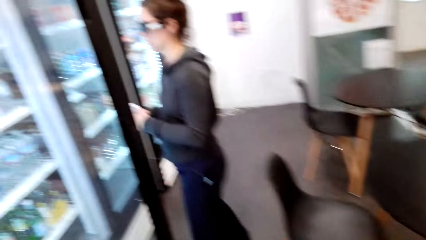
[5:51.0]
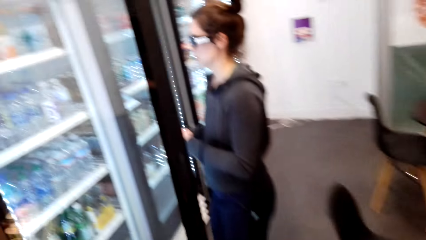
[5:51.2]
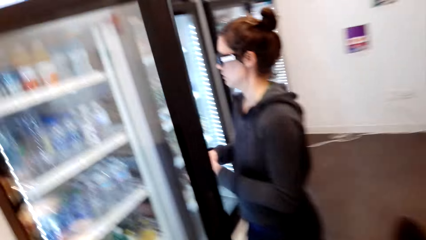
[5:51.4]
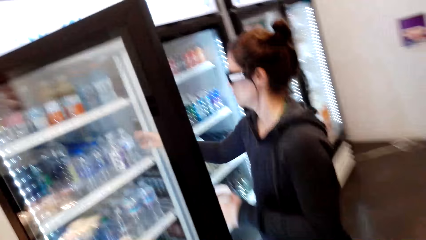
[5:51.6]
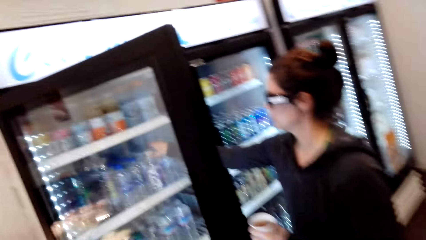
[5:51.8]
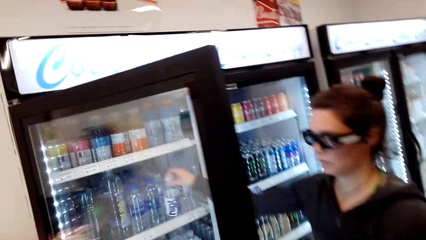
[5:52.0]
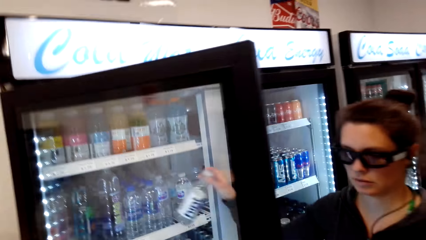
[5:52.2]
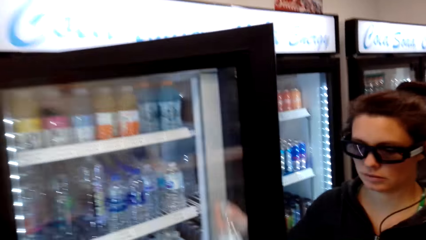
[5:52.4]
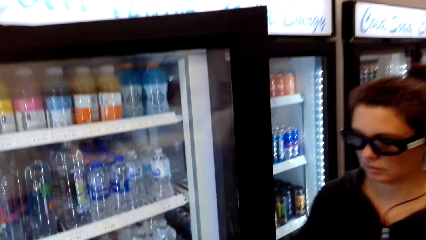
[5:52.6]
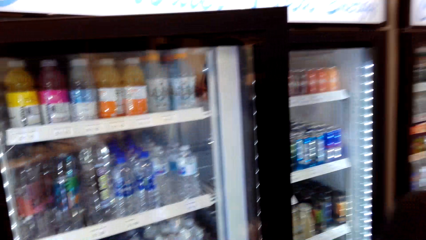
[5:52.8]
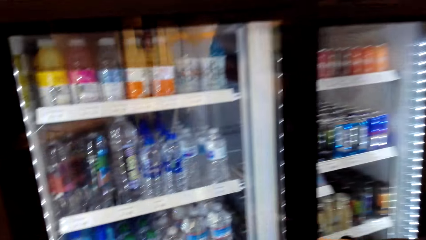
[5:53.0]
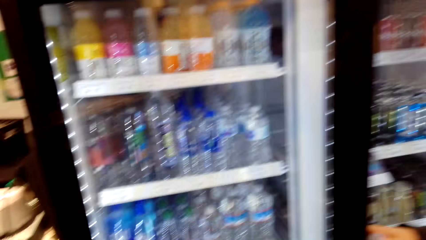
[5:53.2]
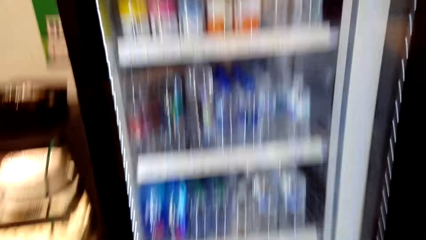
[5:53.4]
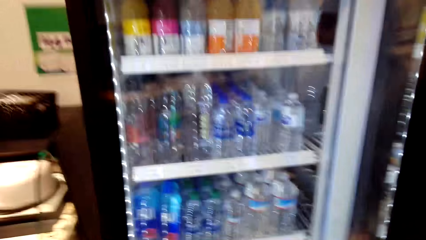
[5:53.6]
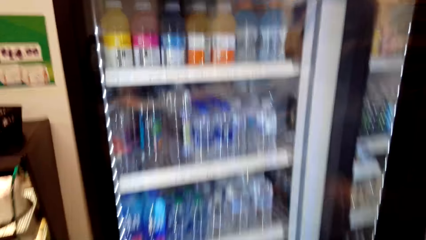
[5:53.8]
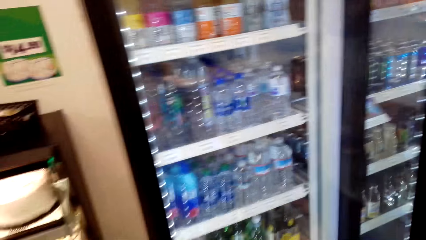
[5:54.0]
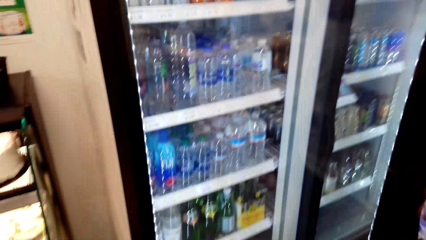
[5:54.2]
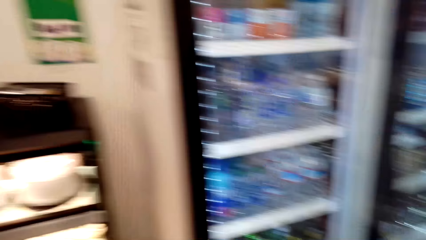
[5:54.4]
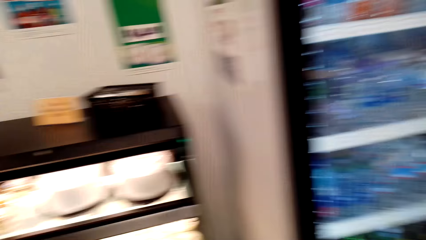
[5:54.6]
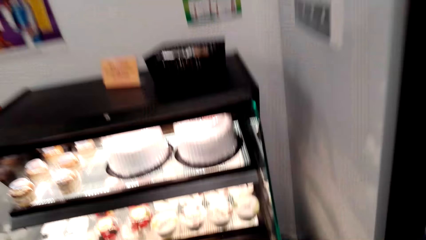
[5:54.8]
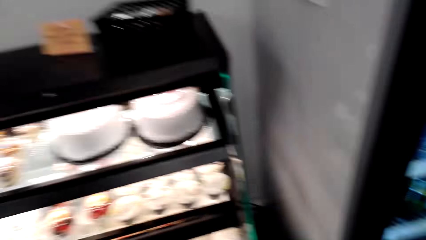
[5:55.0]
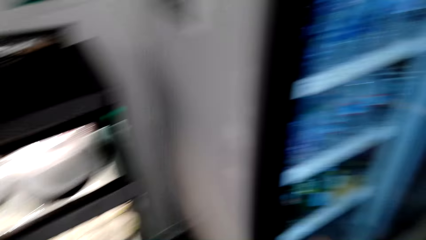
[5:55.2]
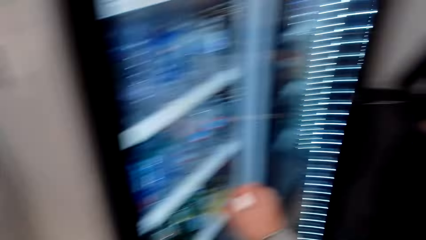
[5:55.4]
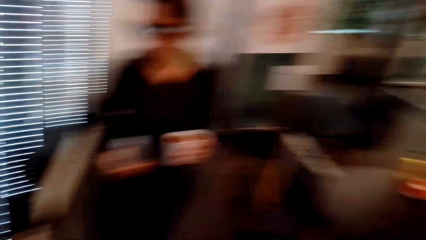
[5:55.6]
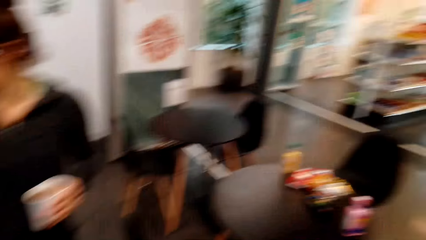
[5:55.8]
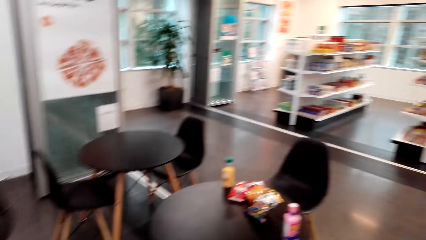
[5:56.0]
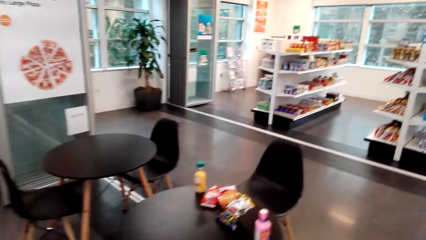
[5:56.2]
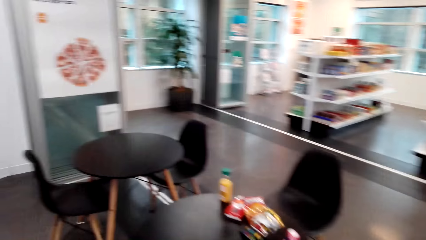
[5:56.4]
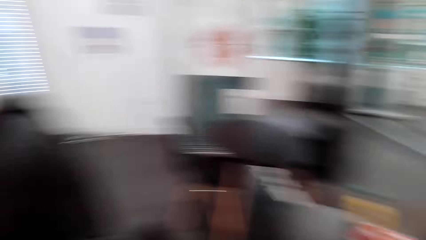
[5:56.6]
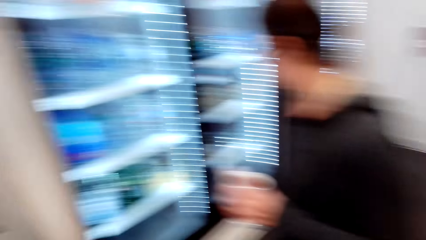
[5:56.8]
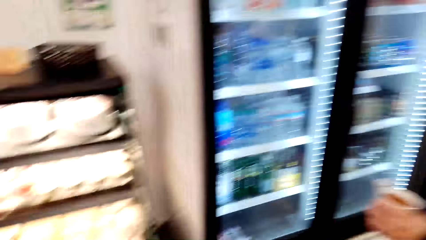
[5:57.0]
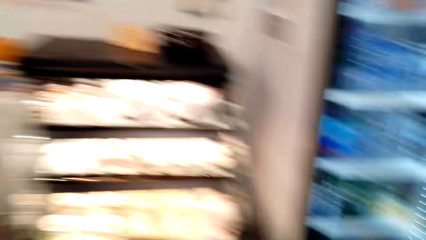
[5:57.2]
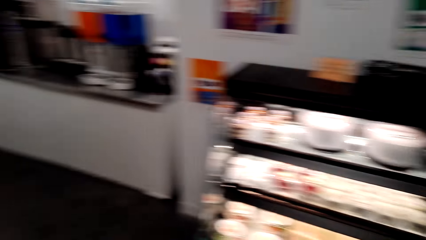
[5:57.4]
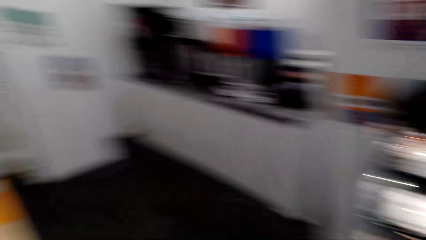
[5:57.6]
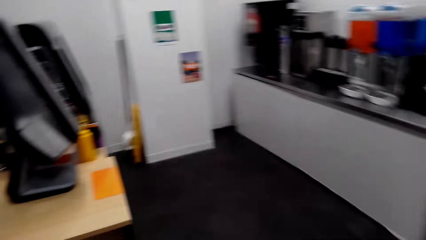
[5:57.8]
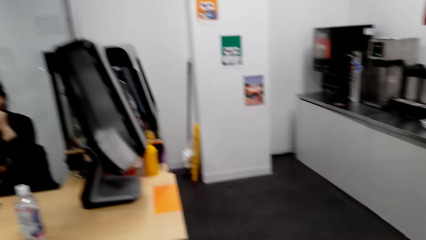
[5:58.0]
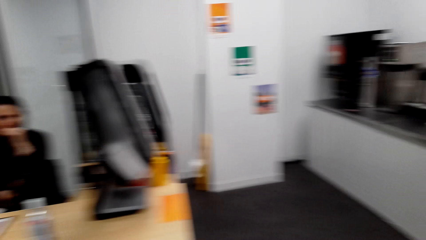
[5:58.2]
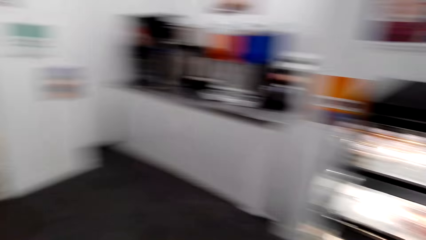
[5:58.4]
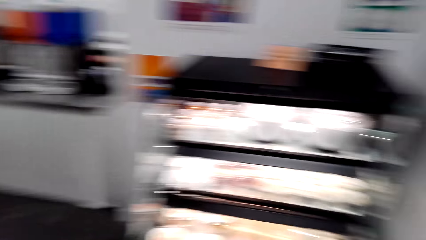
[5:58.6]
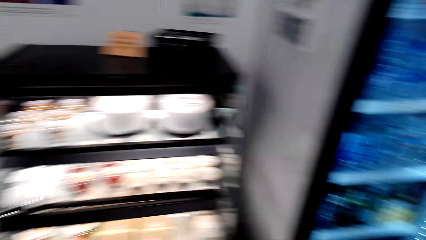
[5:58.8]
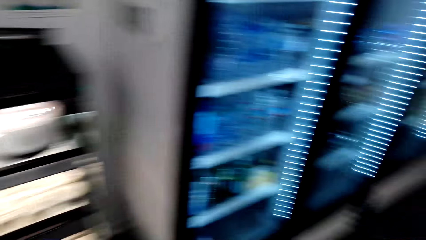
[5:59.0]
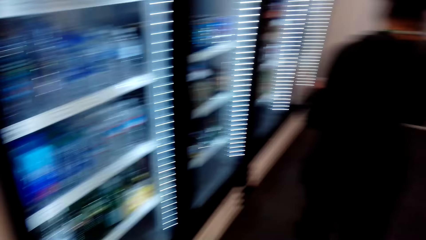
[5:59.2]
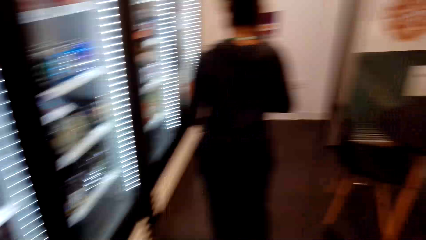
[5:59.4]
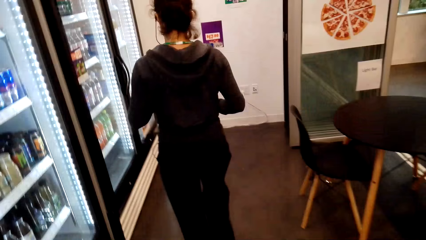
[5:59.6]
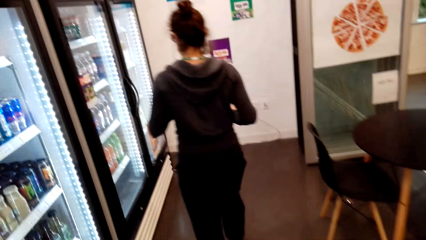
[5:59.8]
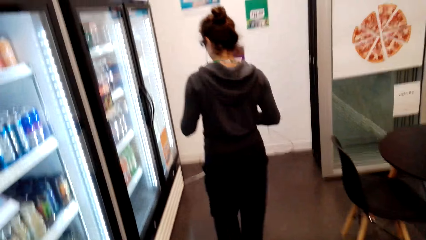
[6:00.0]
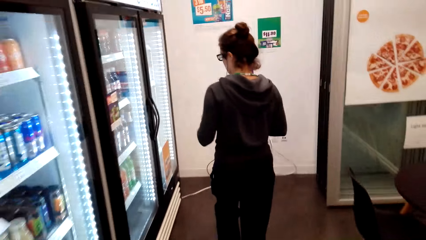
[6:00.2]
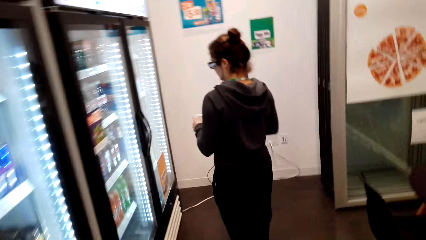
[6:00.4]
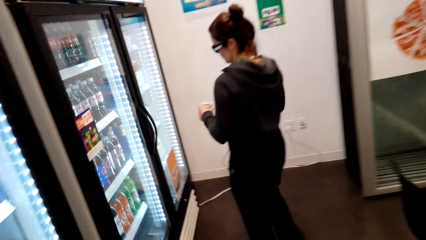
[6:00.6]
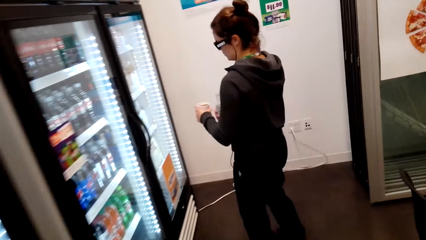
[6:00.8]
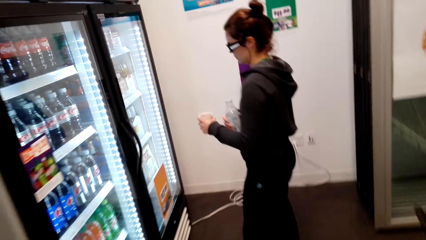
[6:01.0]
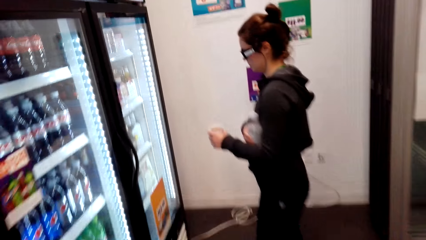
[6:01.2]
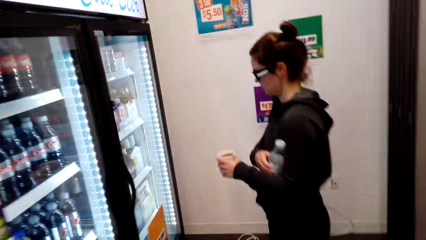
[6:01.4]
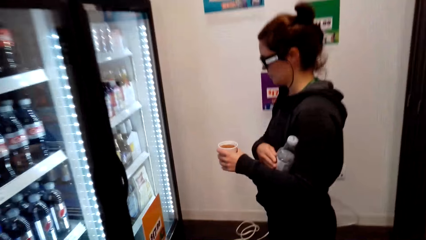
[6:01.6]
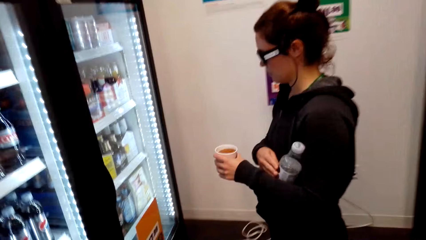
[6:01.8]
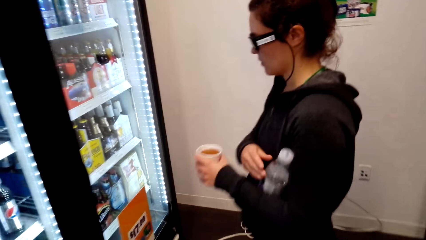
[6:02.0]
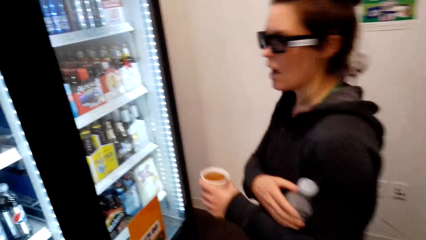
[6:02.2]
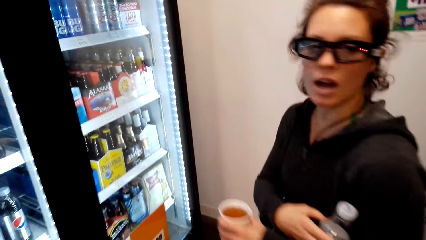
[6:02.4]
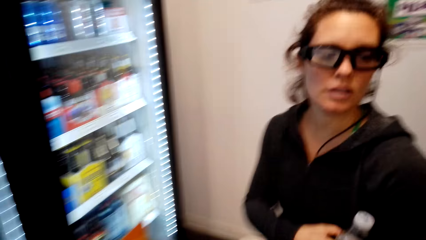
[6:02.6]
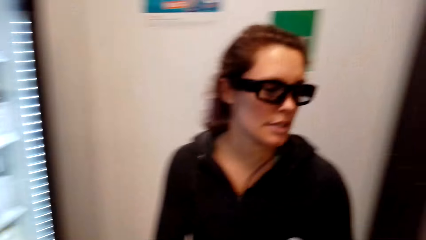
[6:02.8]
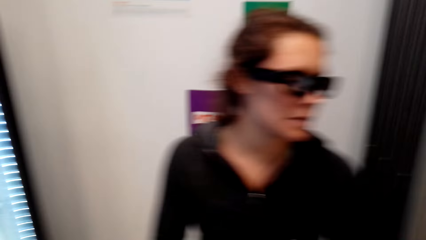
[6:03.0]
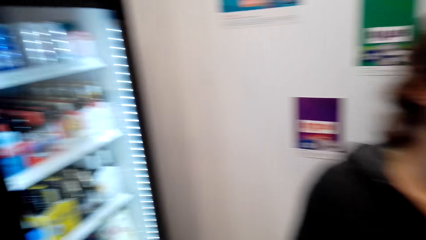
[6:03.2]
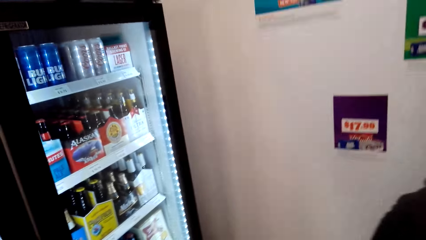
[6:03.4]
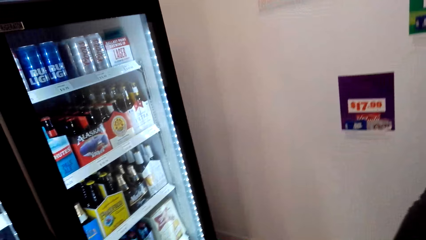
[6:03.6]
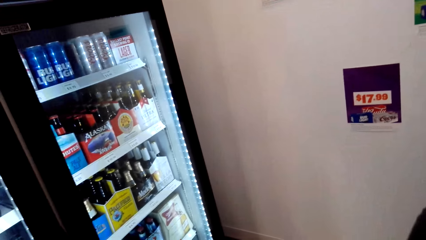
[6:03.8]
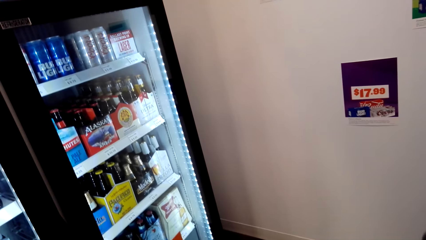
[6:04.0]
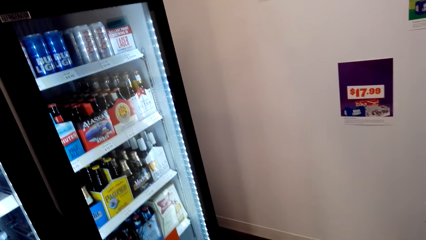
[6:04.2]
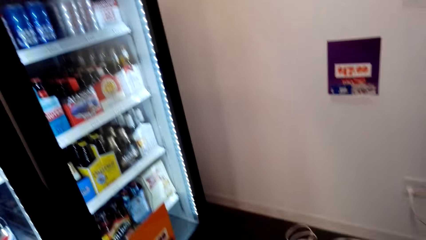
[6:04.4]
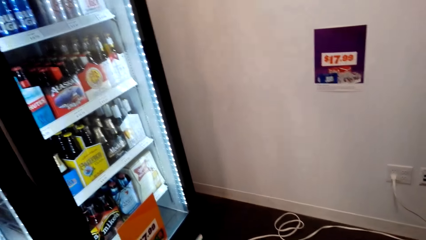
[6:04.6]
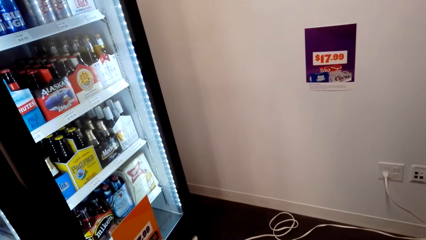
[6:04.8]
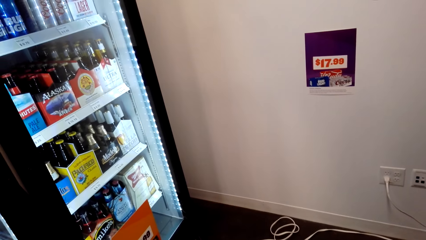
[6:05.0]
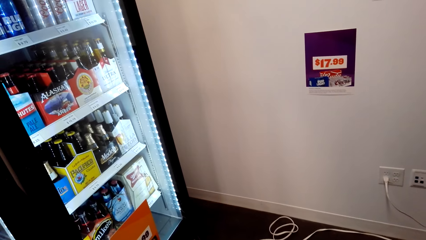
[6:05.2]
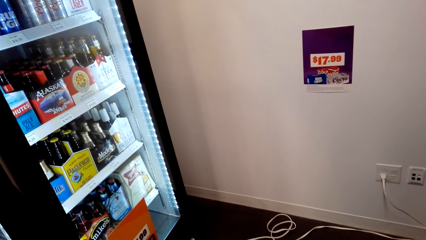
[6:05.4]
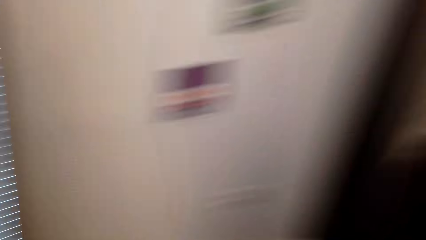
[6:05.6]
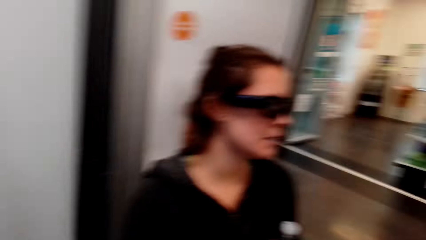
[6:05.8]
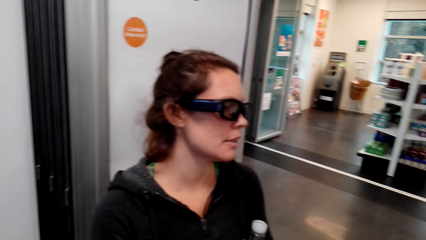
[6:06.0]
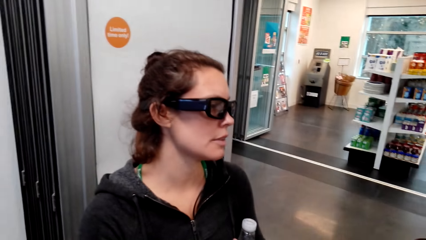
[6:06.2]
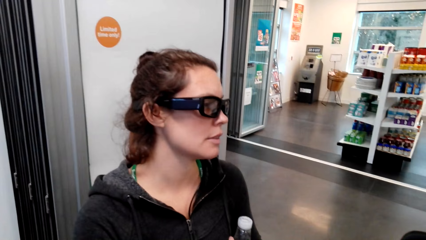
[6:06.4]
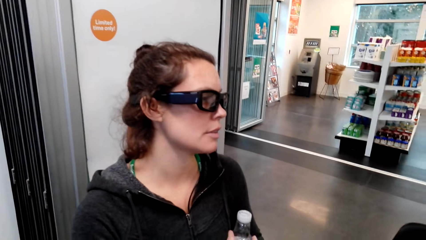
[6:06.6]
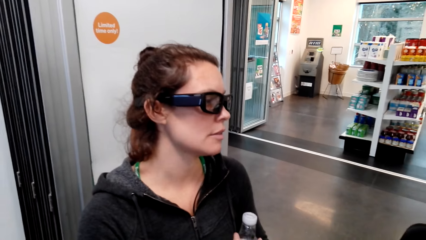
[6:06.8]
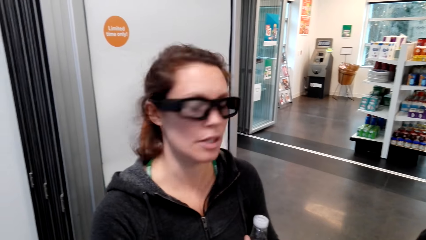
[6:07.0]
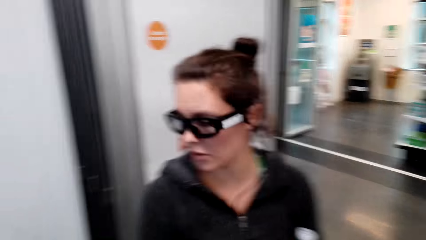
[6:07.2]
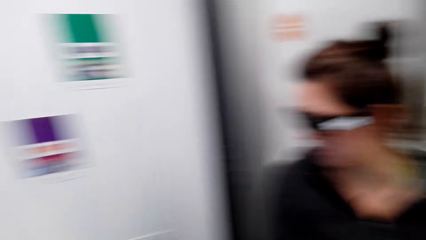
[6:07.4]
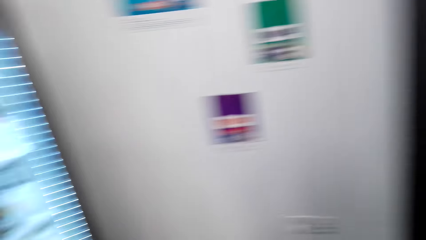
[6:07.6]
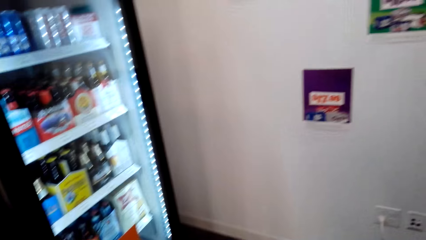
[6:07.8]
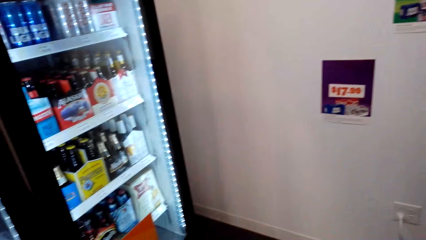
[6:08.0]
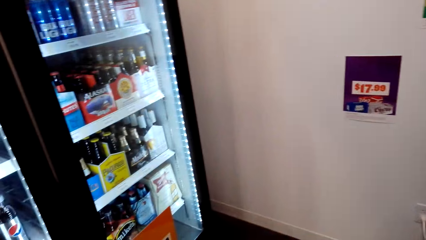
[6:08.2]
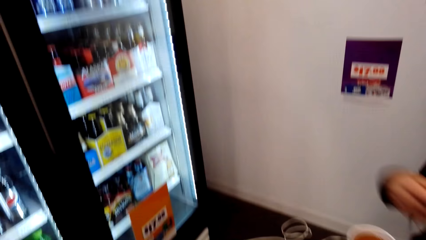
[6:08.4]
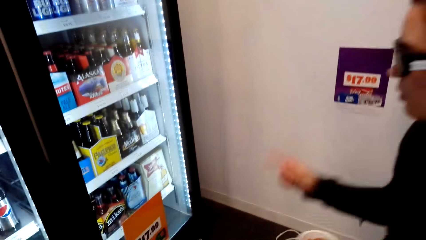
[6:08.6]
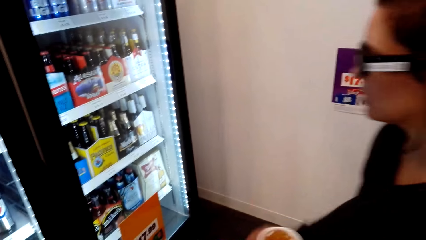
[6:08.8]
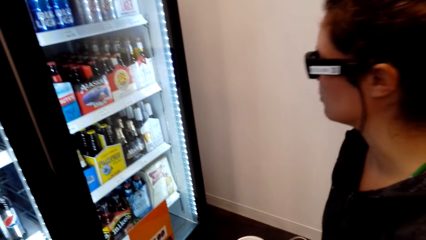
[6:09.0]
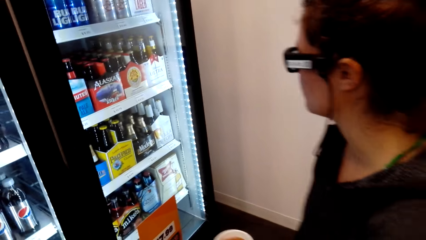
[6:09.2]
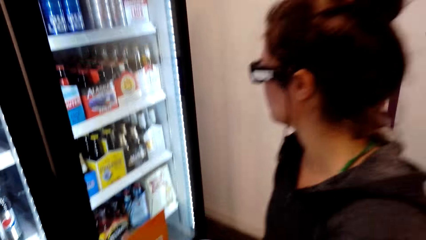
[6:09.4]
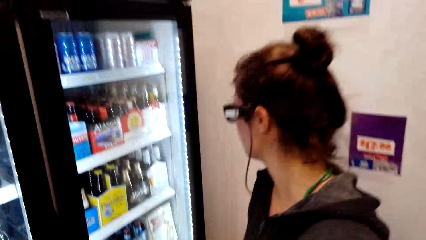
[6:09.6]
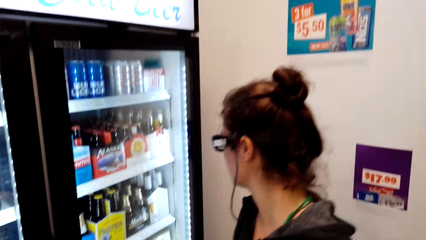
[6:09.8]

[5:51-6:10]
A woman opens a fridge. The woman grabs a bottle of water in the fridge. The woman walks around the supermarket. The woman stands at the fridge.
